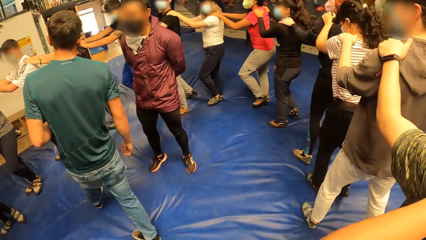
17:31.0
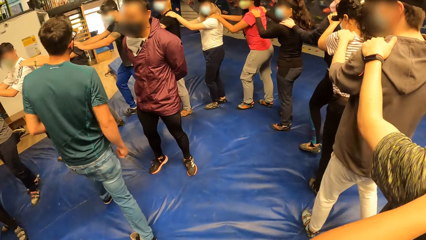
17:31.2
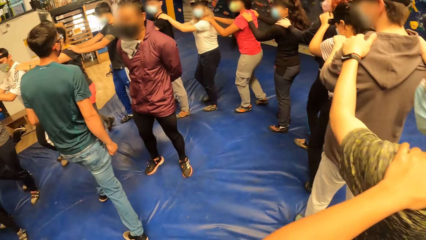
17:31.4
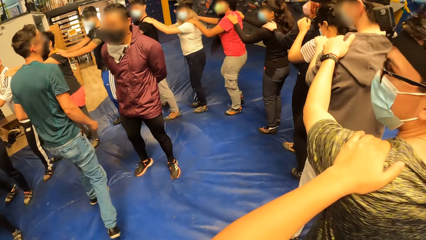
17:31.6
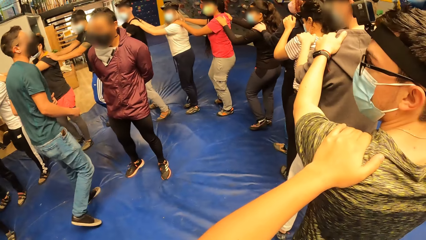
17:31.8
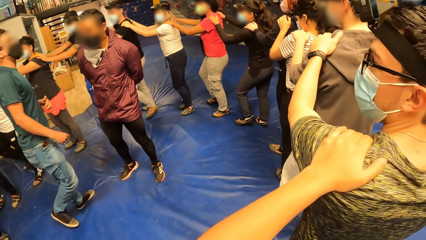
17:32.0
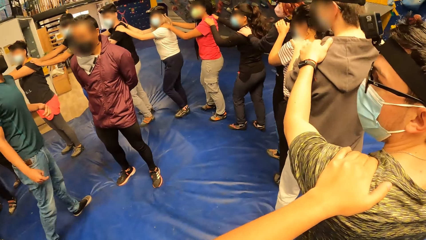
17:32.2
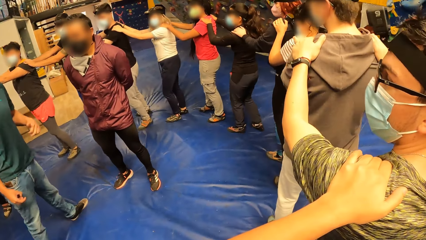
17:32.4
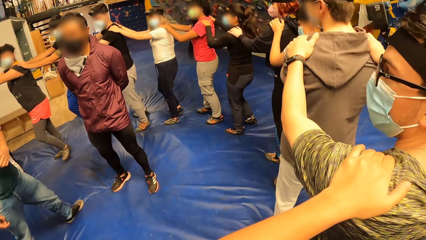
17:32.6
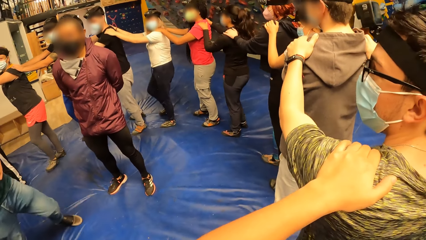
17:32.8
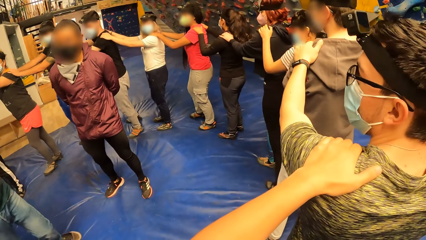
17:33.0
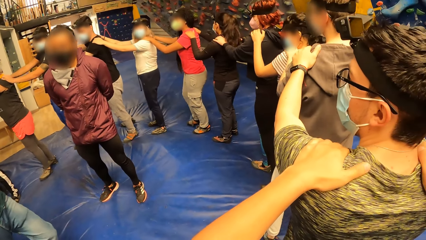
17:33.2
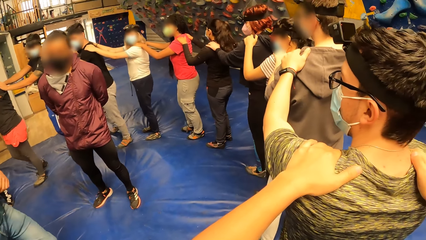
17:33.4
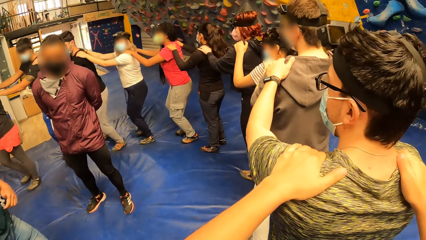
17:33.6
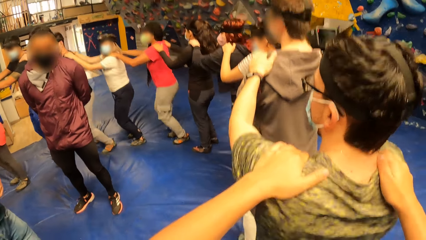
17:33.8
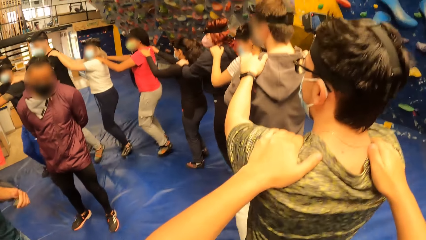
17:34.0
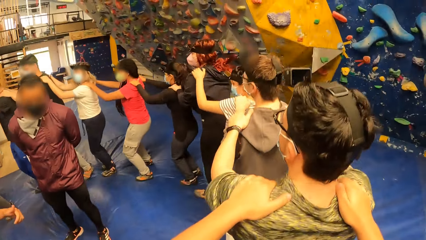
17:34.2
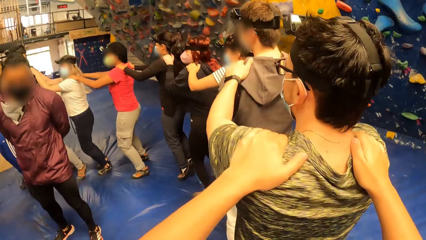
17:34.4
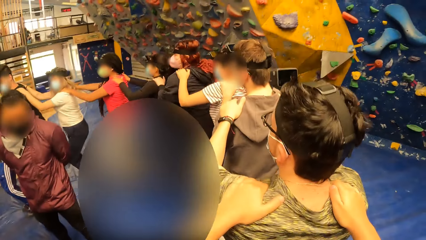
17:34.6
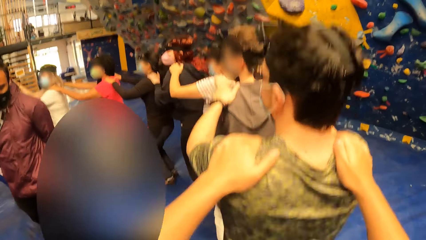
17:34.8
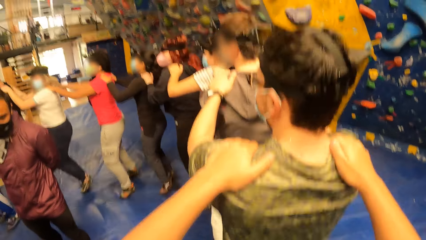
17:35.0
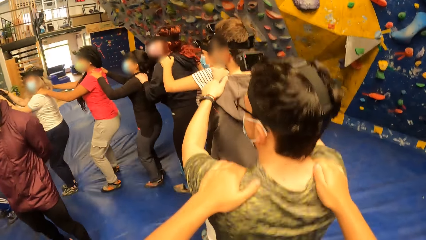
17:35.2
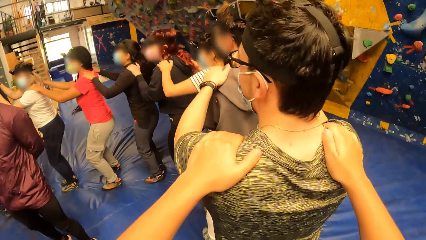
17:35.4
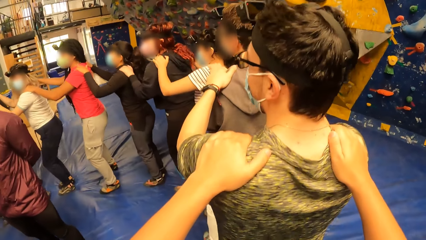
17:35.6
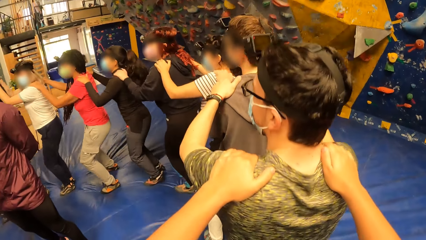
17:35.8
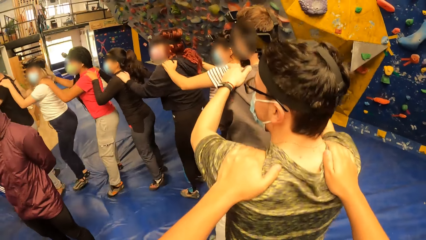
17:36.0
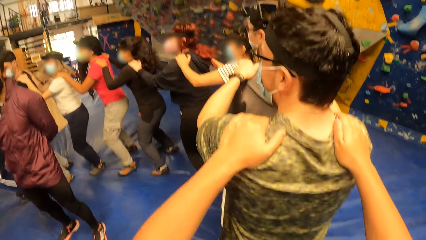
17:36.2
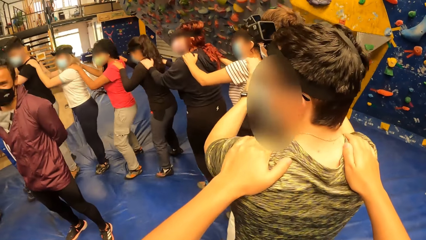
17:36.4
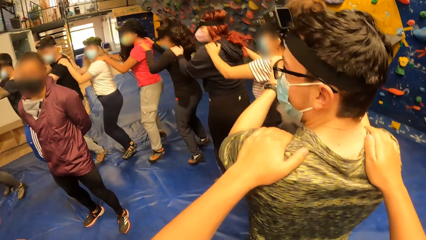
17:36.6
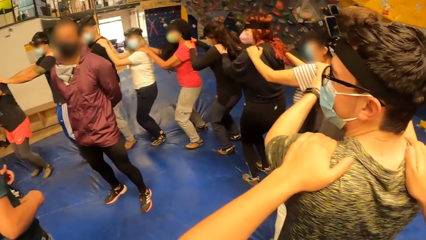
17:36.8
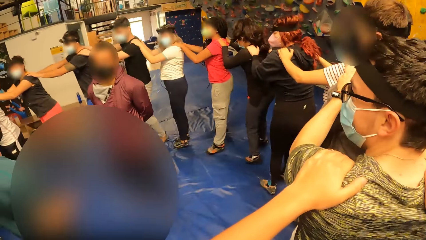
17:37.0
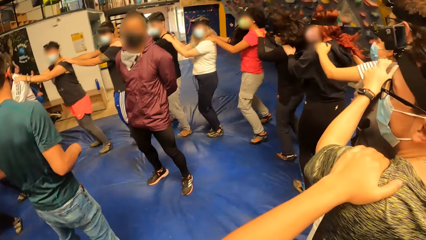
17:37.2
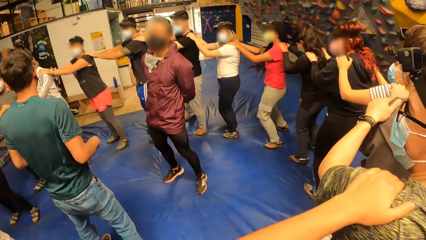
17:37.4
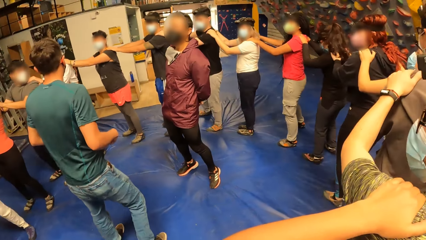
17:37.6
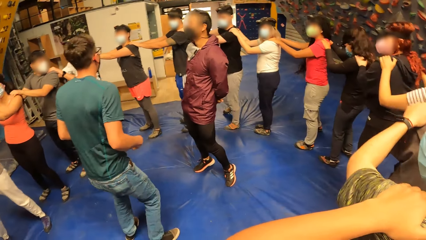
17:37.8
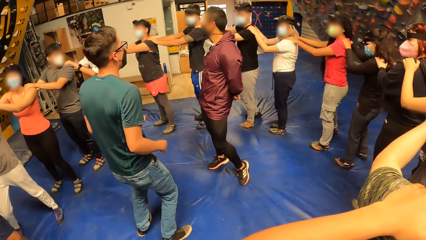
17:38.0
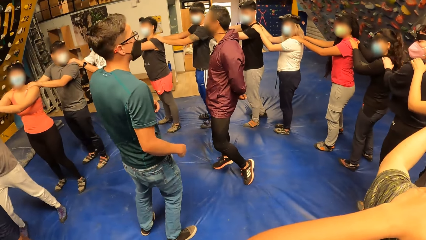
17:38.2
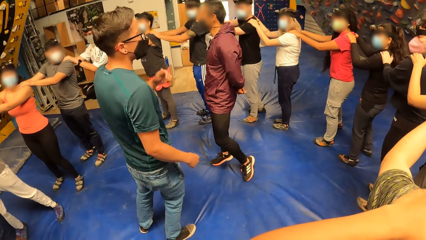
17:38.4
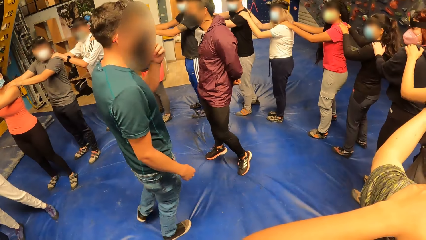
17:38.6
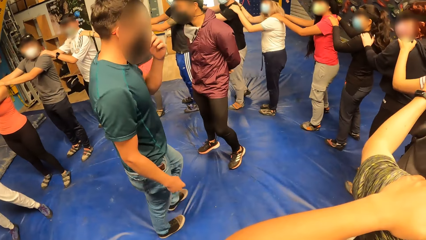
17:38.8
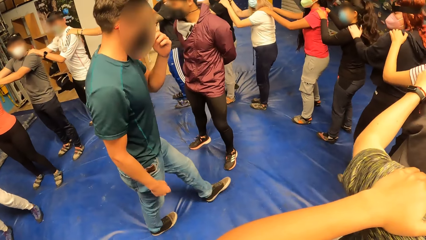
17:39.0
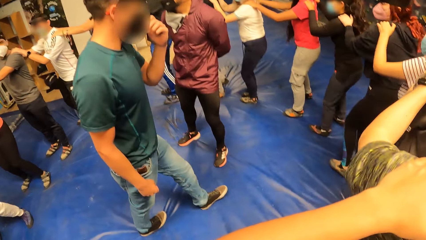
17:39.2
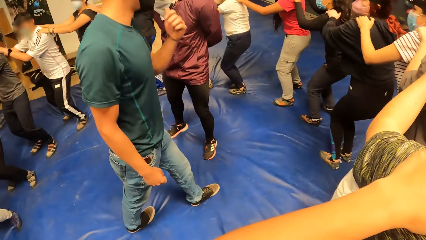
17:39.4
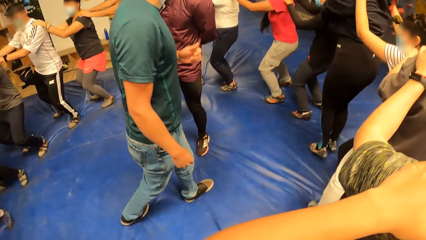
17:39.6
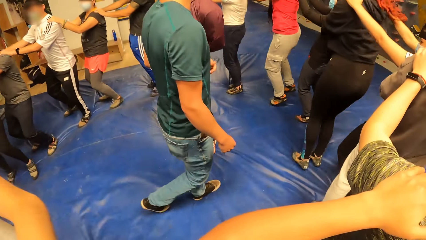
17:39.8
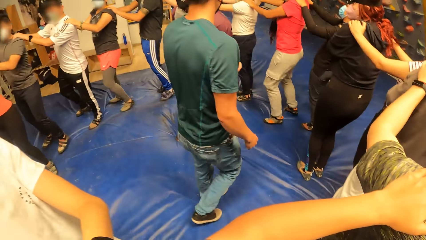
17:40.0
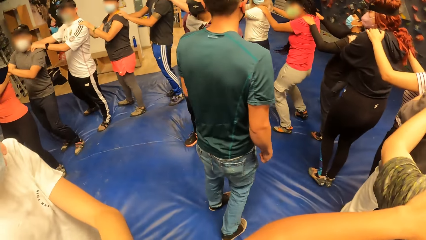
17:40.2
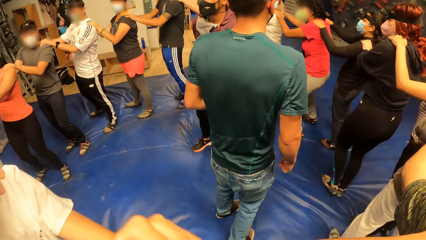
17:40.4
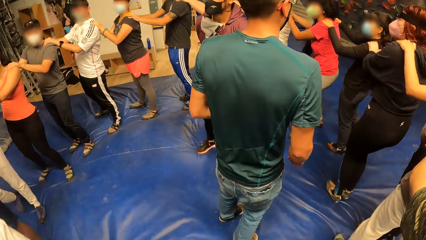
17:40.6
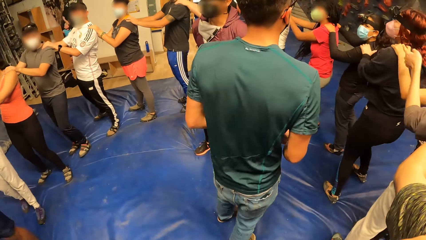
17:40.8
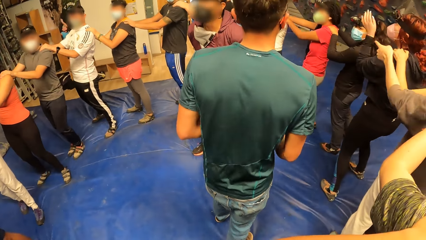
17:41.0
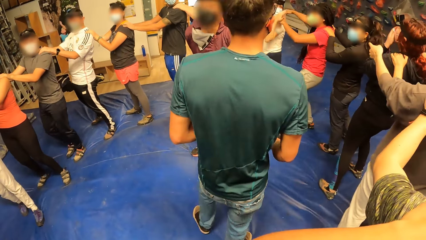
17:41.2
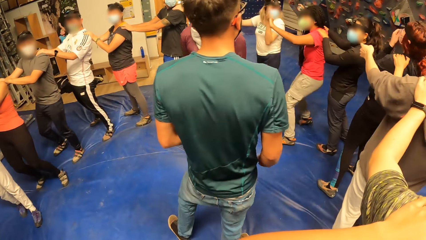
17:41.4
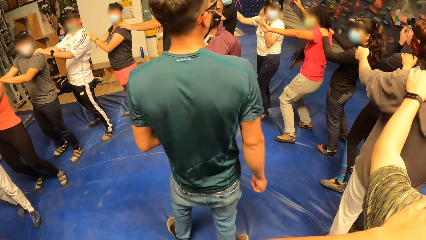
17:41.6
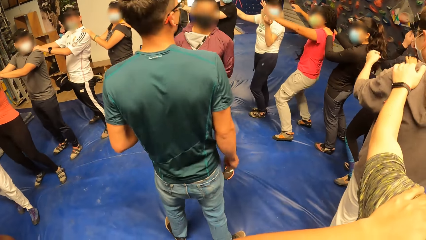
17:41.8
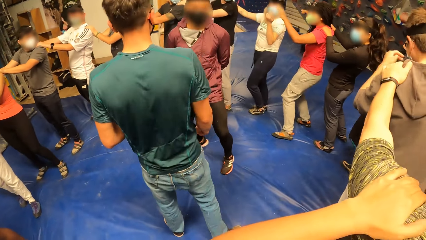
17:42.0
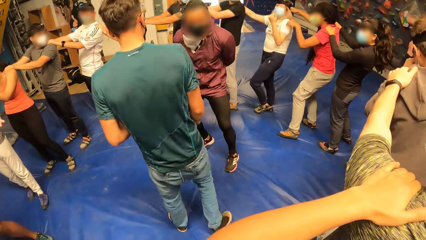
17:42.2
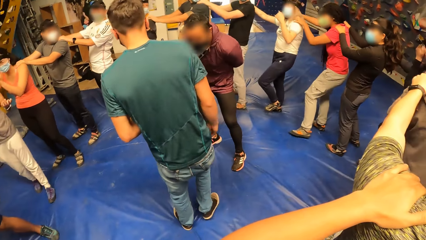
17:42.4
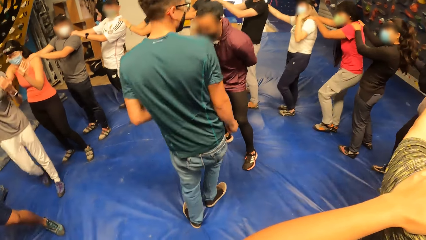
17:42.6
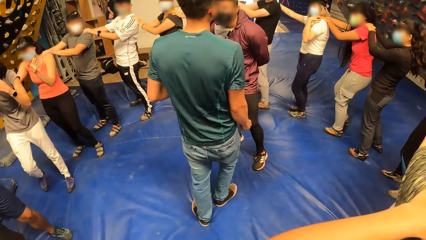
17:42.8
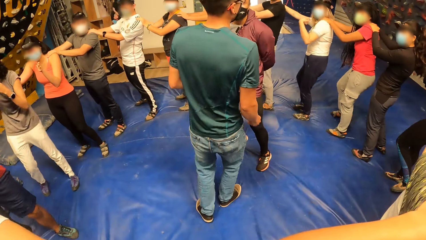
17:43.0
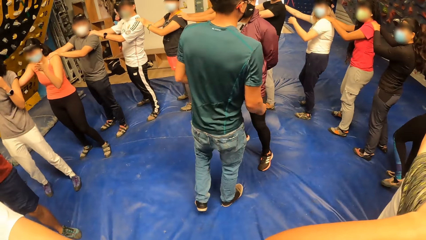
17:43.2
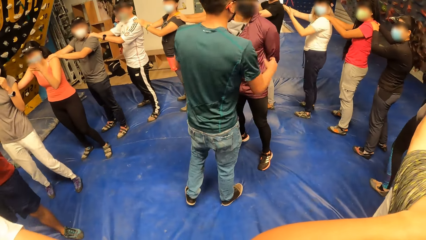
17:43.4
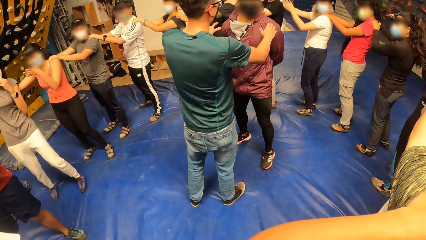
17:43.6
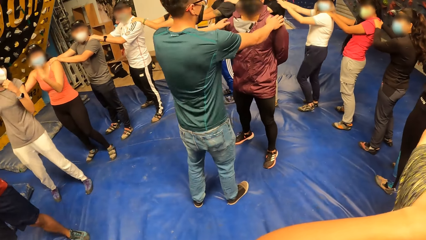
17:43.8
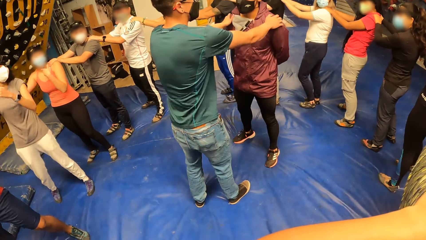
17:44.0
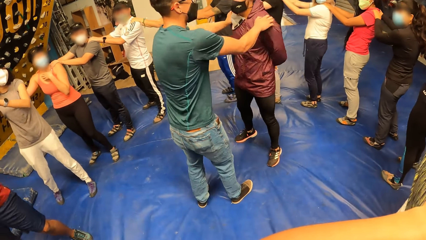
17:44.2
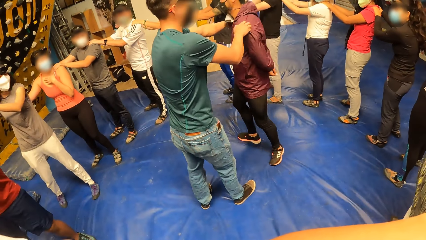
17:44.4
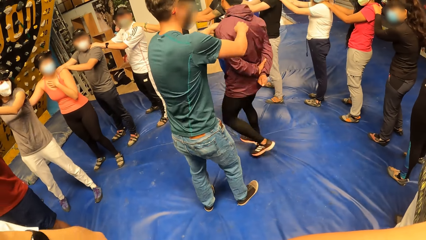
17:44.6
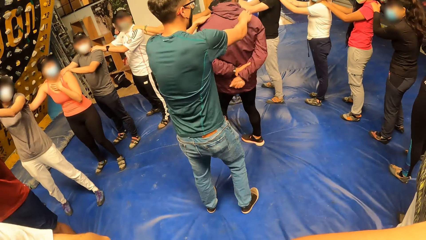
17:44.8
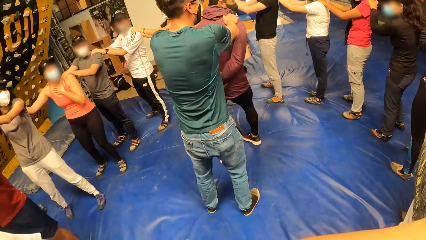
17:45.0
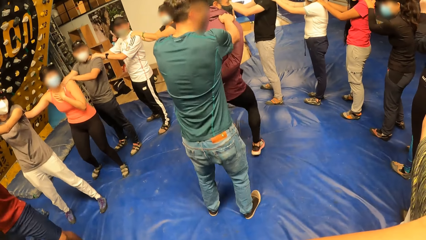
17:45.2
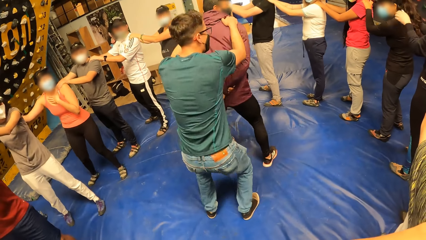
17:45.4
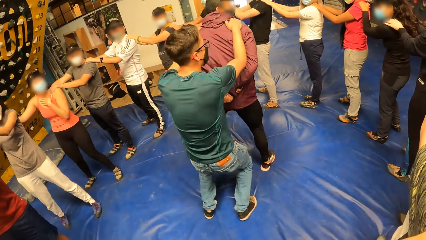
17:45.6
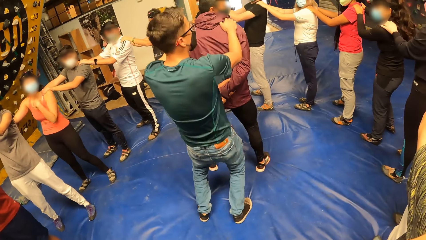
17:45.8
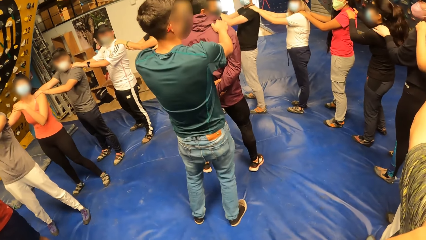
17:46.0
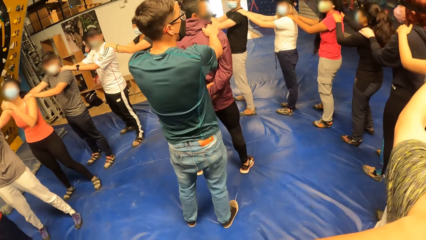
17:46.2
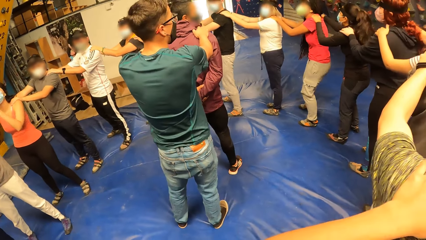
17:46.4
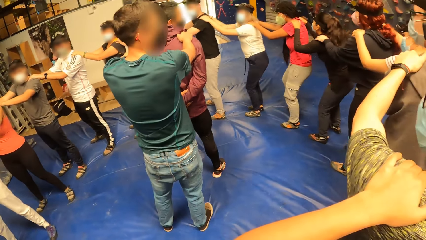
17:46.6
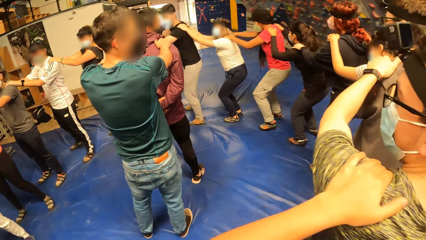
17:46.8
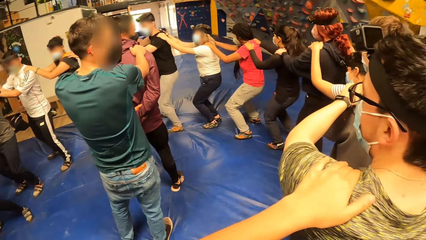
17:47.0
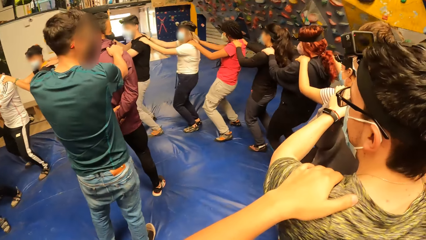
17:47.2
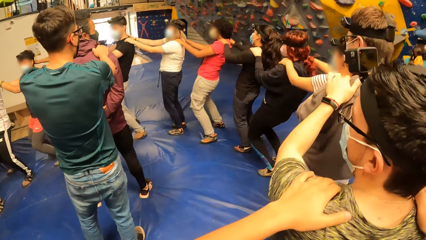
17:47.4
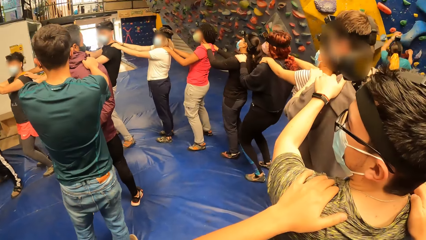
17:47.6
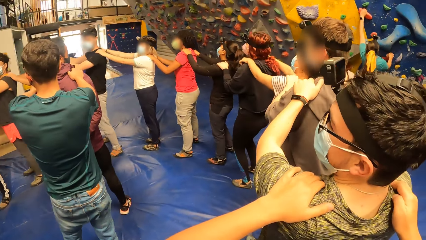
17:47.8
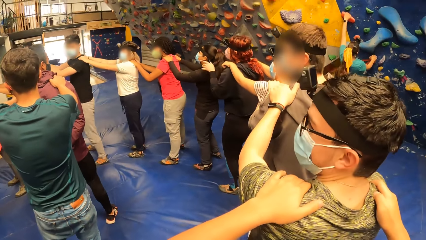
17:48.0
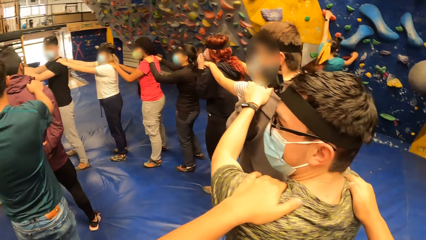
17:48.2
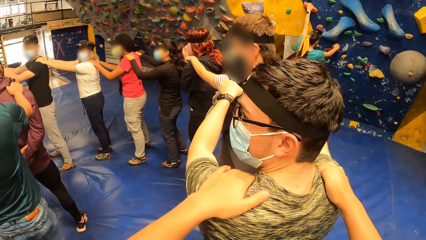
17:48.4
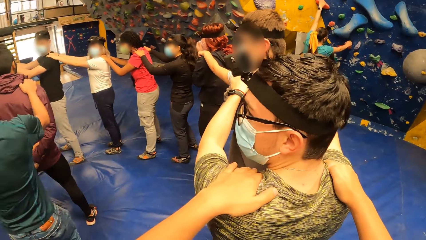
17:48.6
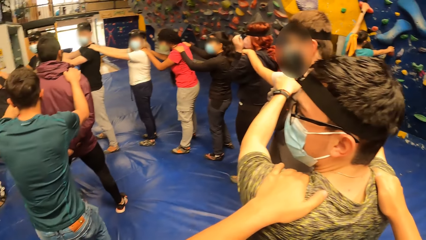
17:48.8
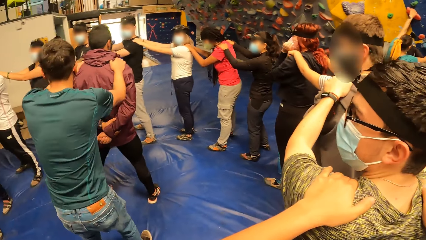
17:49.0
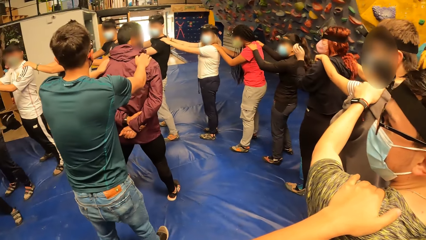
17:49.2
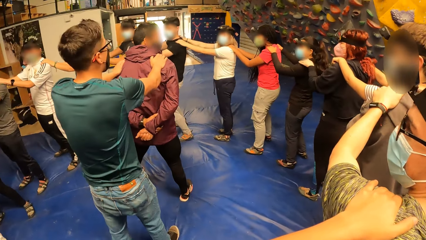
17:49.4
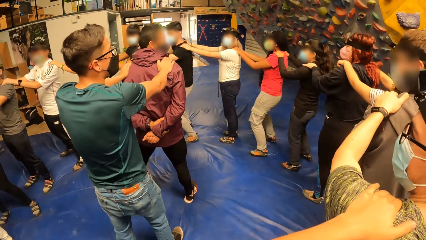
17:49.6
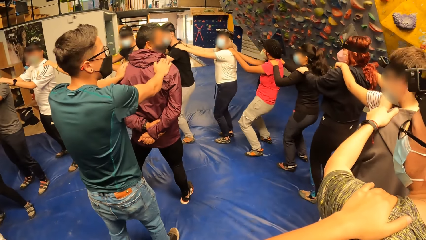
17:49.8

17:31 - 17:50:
The camera wearer and the group of people jump on the yoga mat. A man places his hands on another man's shoulders. The first man bends up and down with his hands on the other man's shoulders. The camera wearer and the group of people bend up and down with their hands on one another's shoulders. A woman climbs a bouldering wall with her hands.
